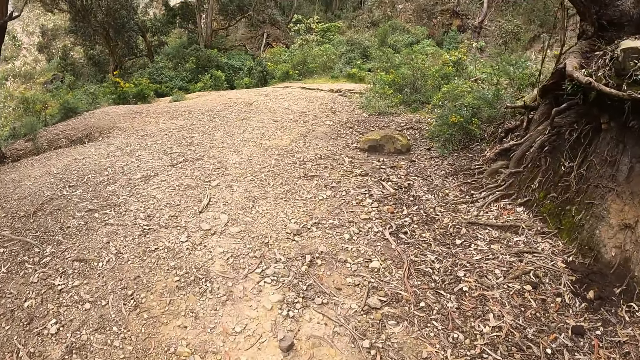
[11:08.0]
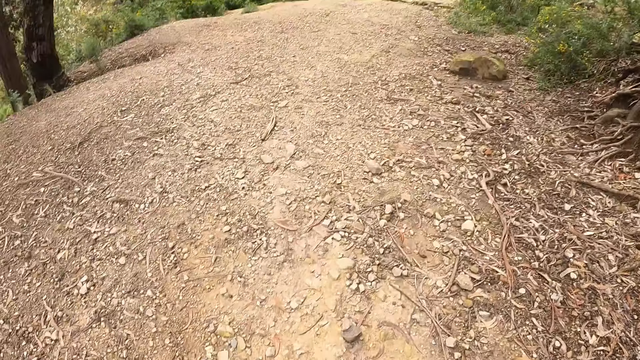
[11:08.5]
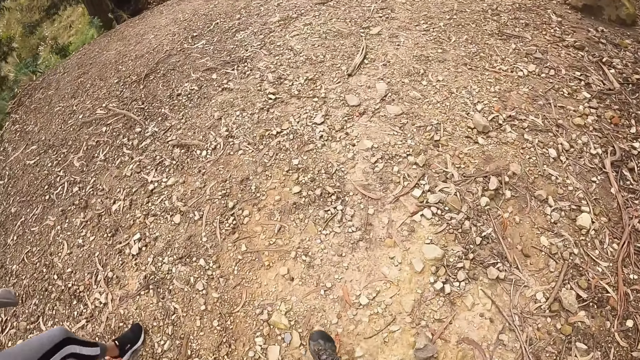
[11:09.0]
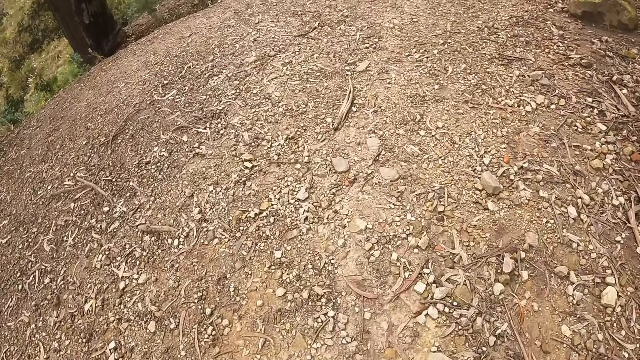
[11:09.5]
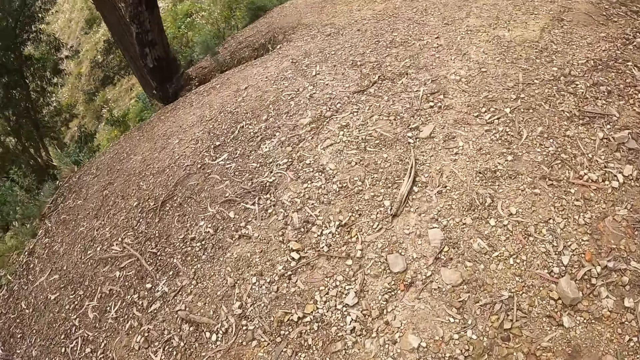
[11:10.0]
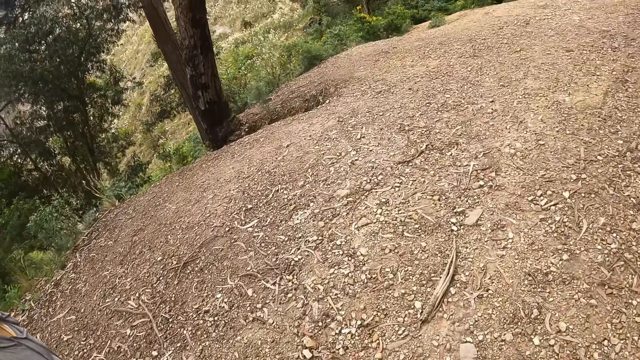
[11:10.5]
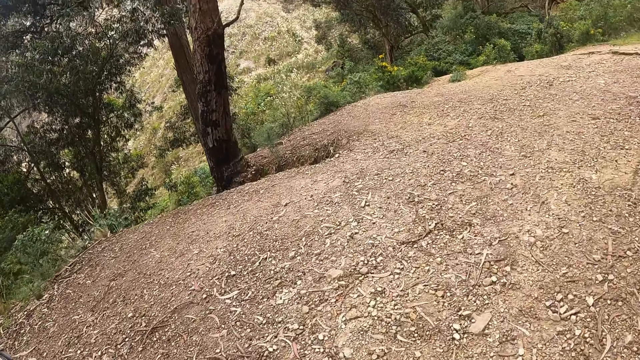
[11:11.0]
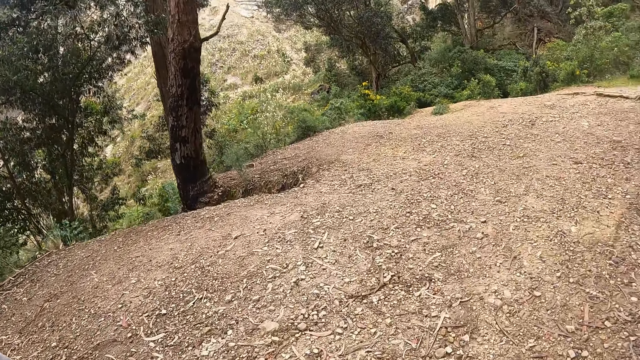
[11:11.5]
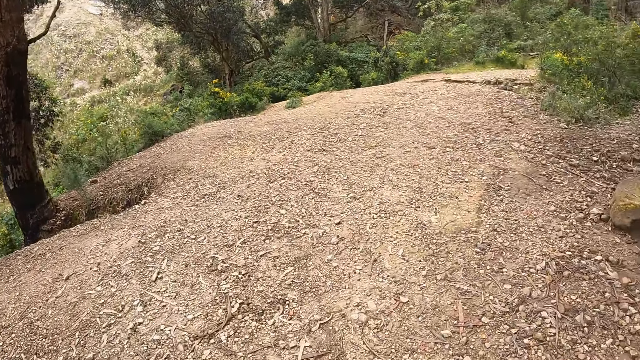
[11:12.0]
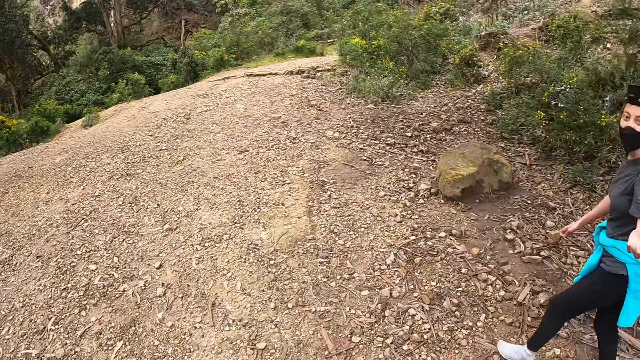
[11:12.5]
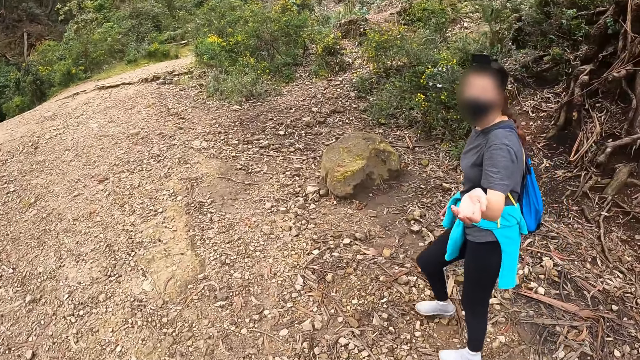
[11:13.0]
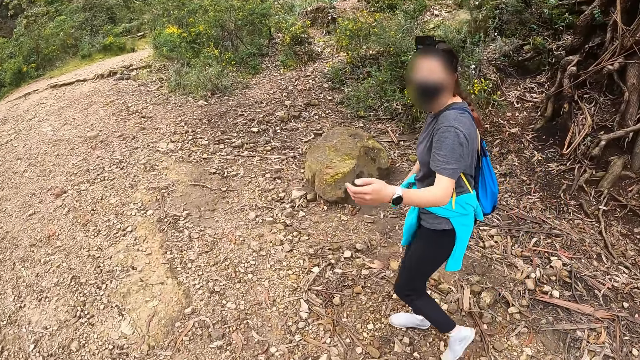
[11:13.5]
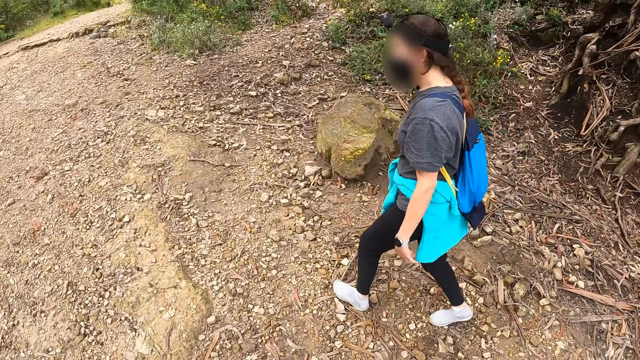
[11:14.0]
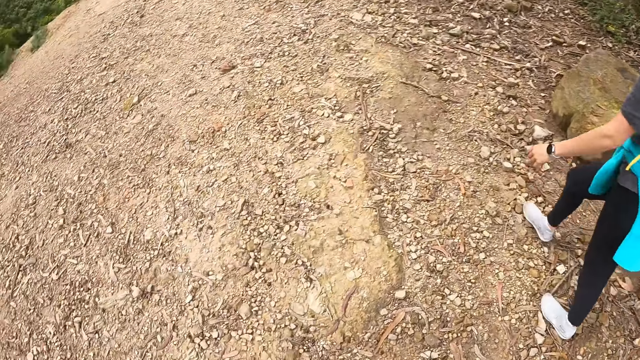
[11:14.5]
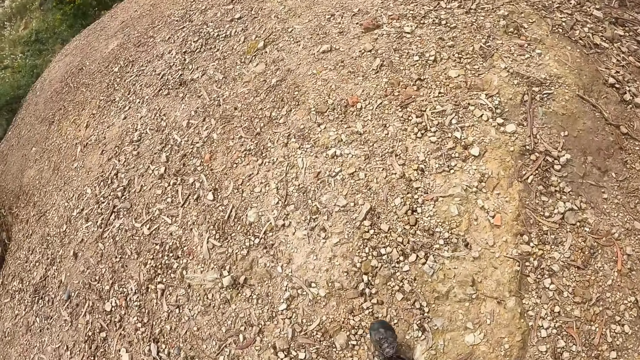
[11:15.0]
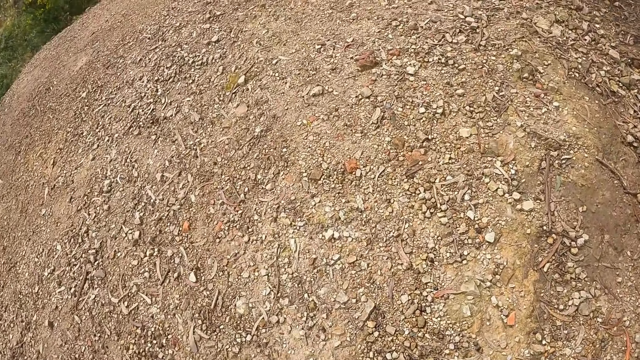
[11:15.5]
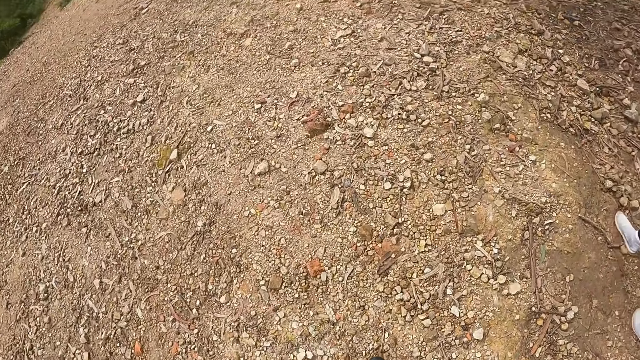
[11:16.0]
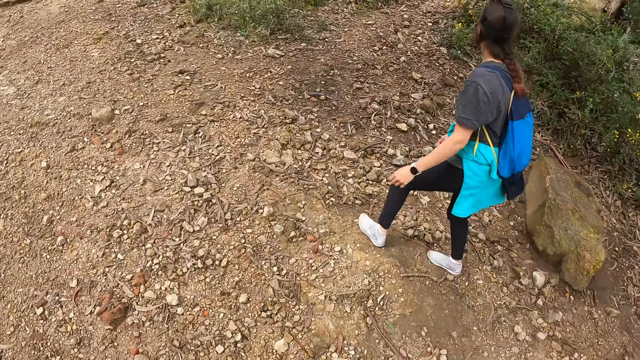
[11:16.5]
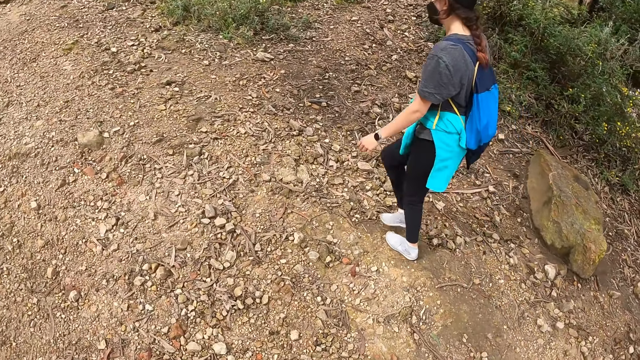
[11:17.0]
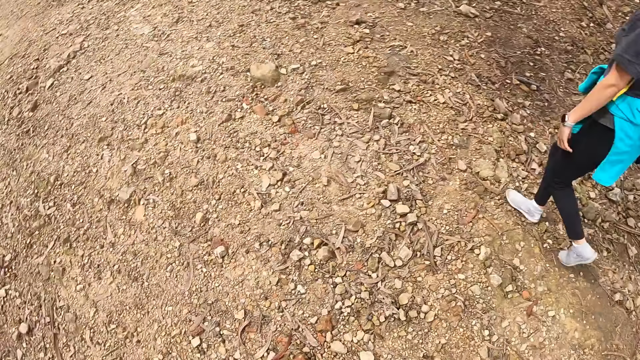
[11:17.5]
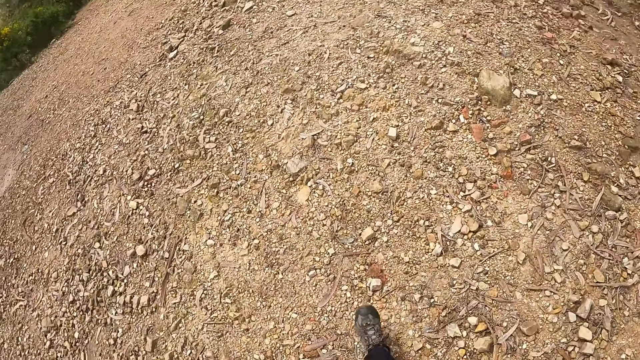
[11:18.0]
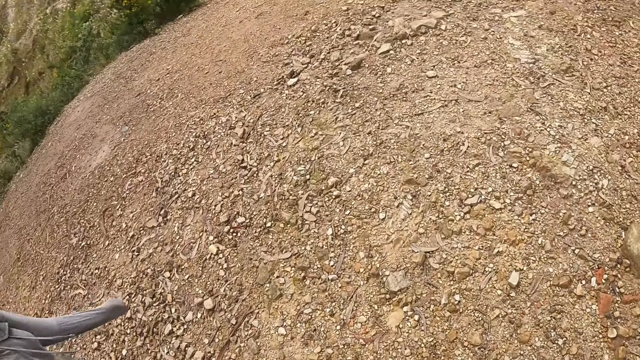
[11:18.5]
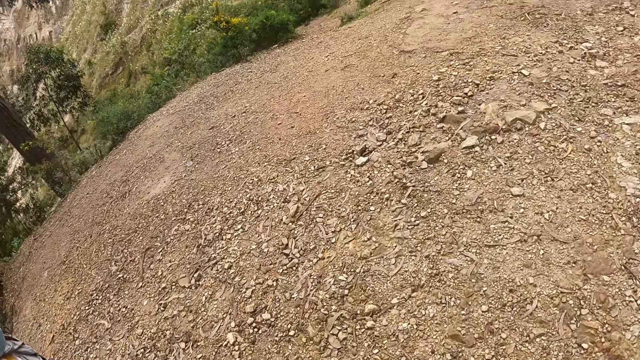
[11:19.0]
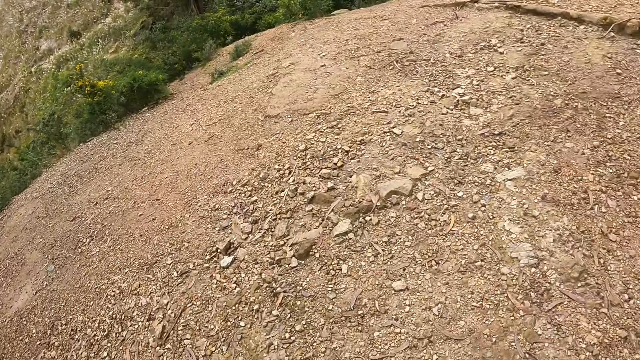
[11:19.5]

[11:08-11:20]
A lady gestures out.

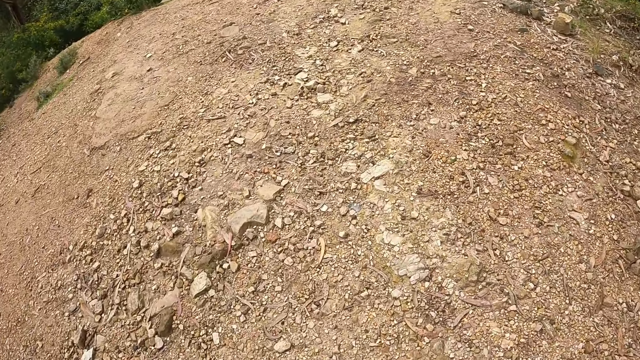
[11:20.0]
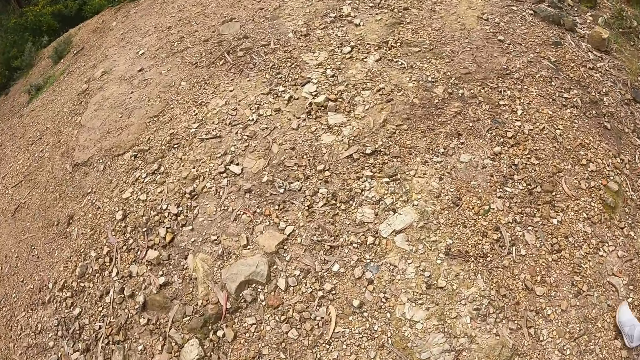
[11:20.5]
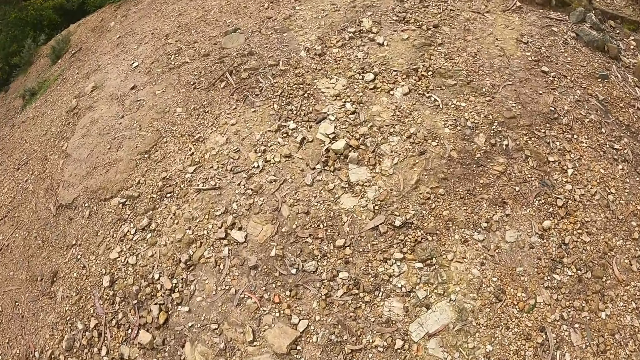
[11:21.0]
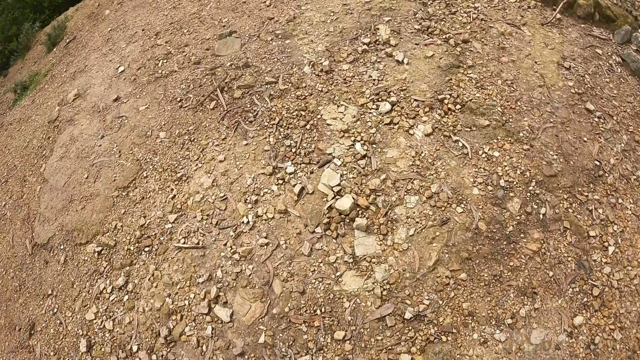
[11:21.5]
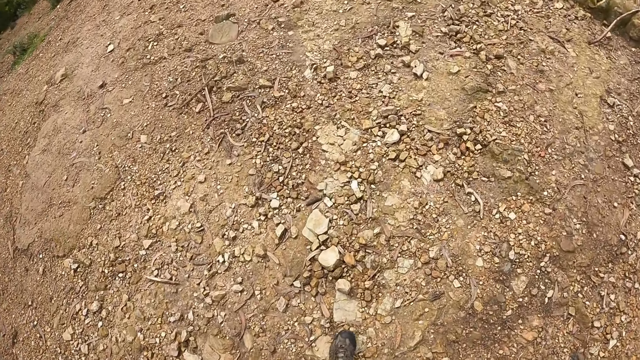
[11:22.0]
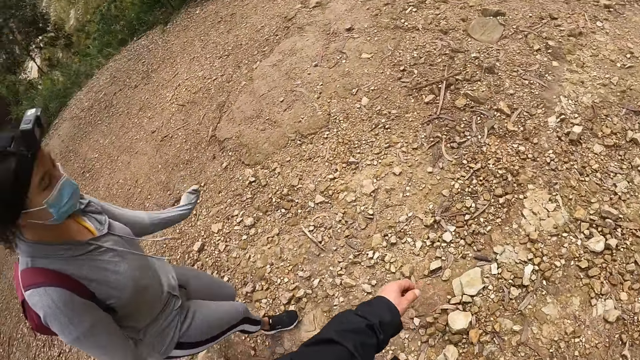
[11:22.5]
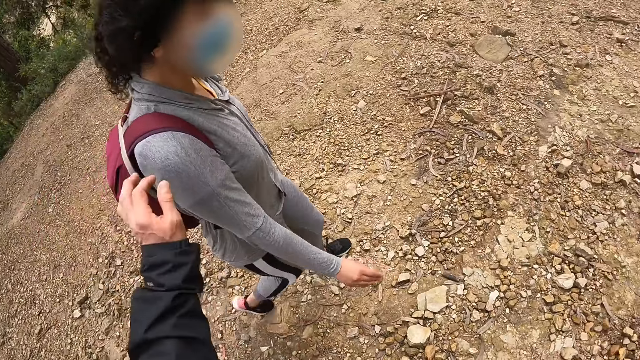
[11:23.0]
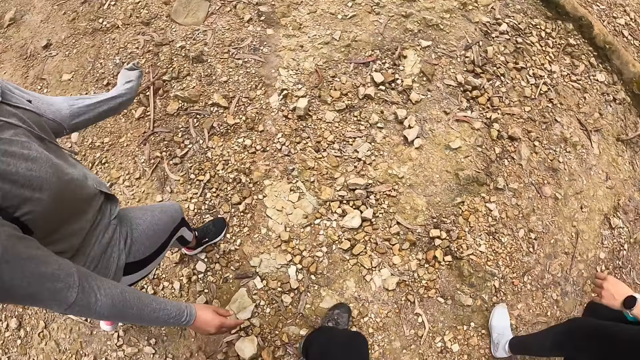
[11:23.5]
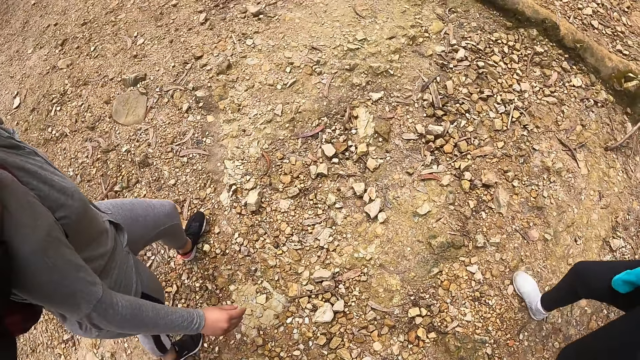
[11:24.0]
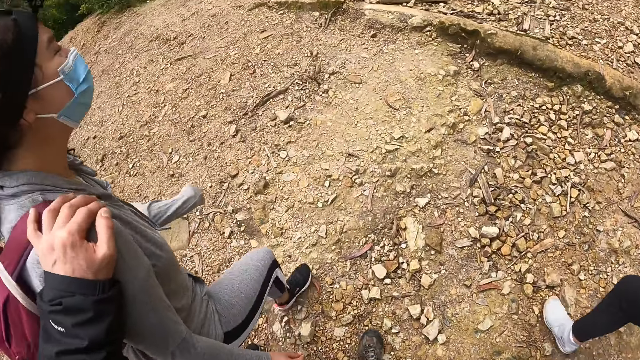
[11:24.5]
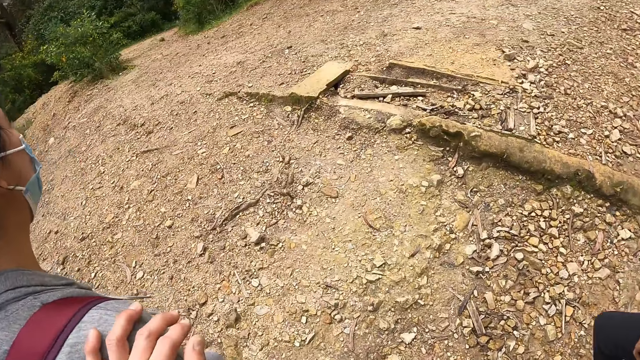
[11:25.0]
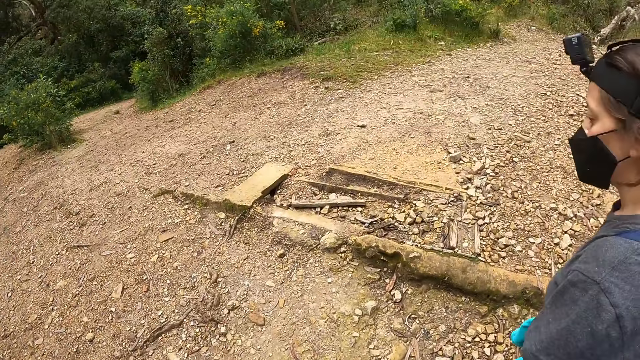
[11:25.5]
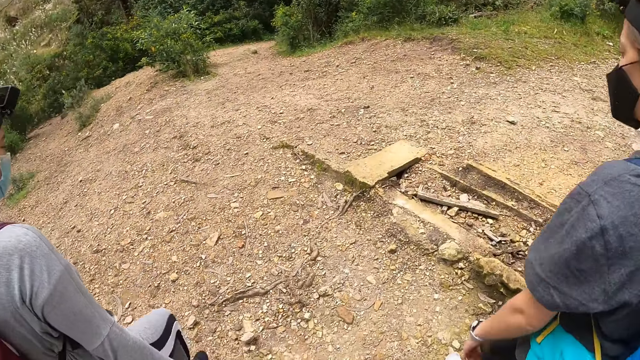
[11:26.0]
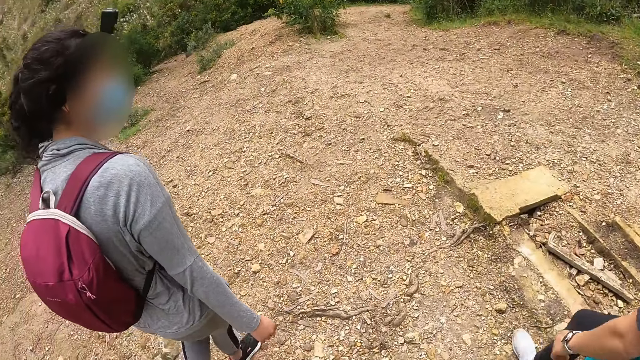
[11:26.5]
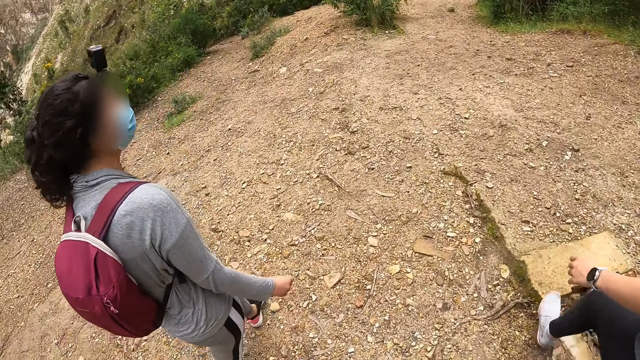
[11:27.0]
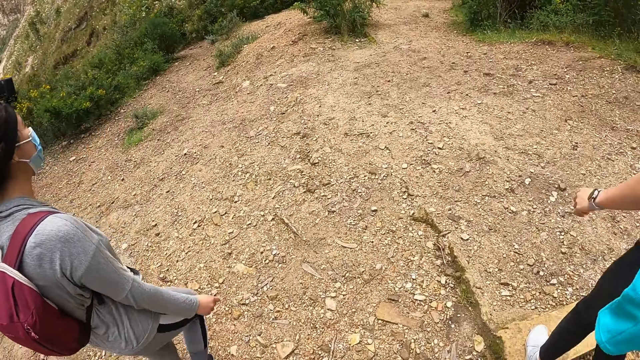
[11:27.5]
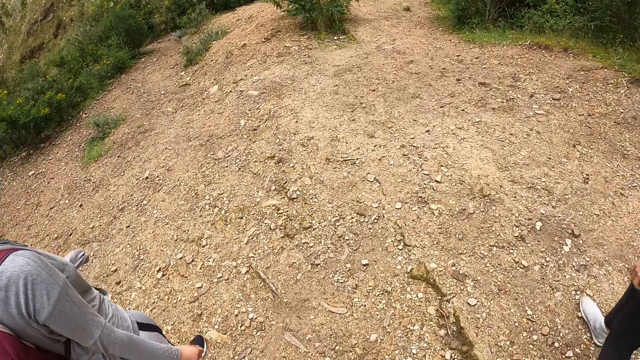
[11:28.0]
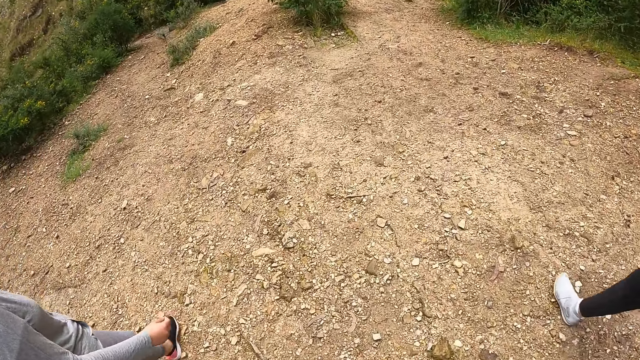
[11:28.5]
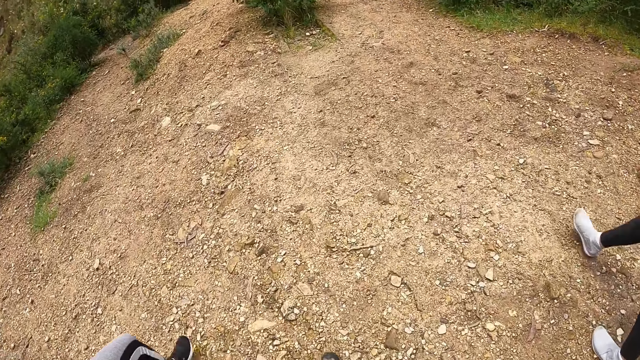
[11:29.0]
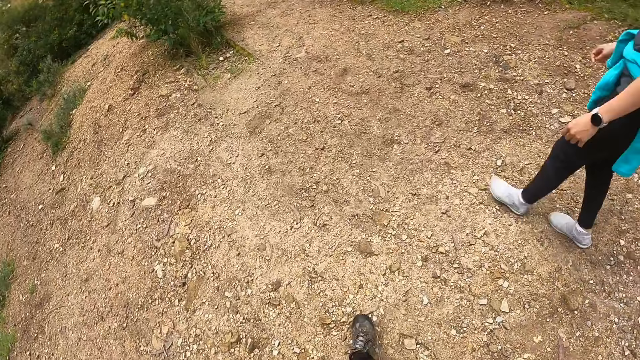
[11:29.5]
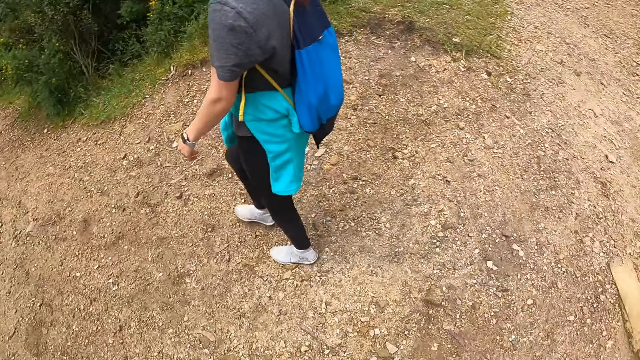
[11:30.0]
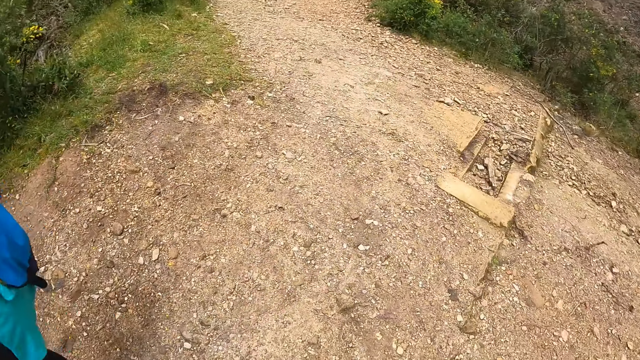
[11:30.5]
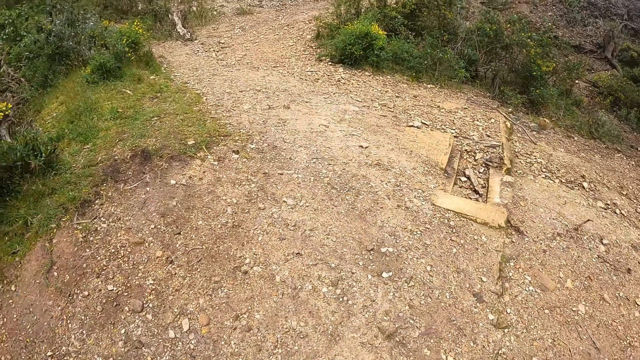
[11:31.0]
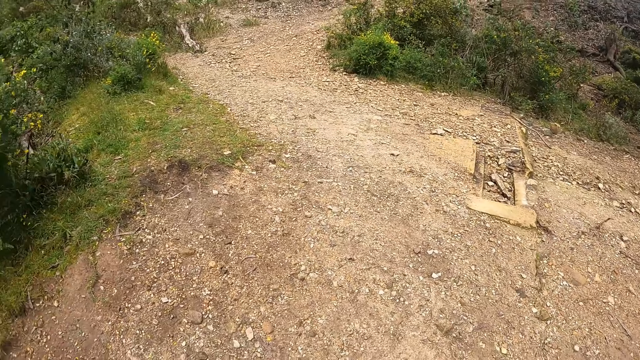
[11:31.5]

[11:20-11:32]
The camera wearer places her left hand on the shoulder of the woman.
